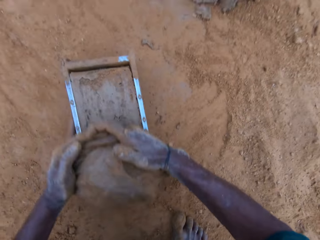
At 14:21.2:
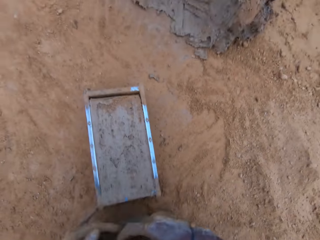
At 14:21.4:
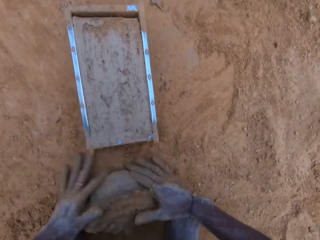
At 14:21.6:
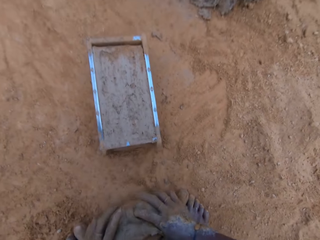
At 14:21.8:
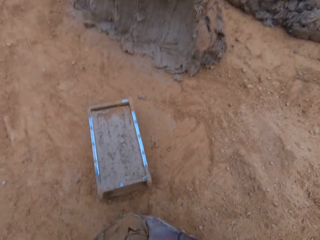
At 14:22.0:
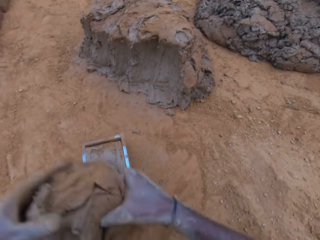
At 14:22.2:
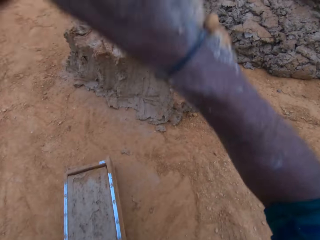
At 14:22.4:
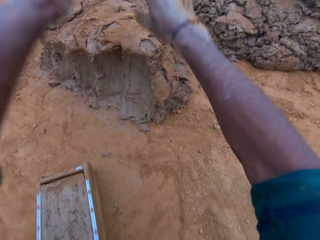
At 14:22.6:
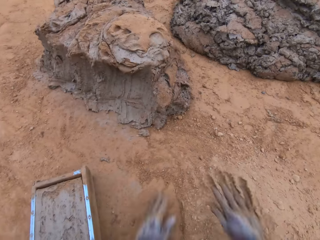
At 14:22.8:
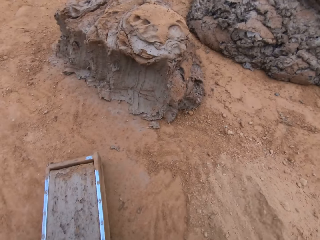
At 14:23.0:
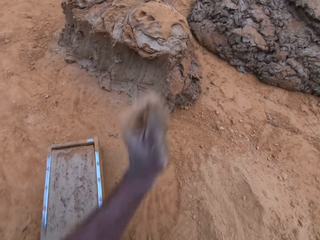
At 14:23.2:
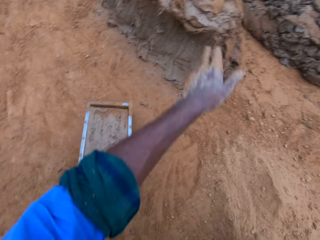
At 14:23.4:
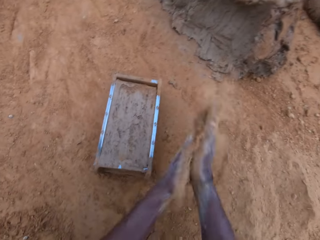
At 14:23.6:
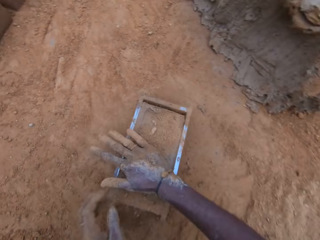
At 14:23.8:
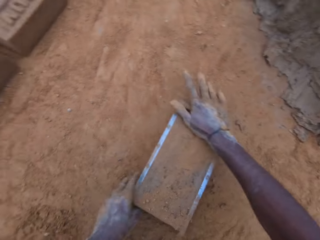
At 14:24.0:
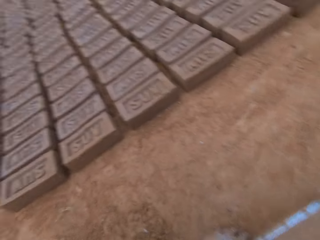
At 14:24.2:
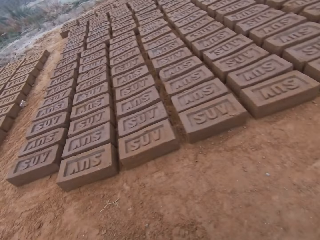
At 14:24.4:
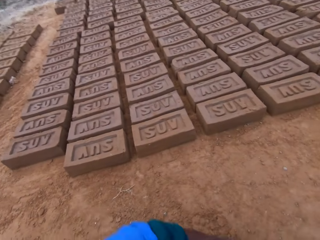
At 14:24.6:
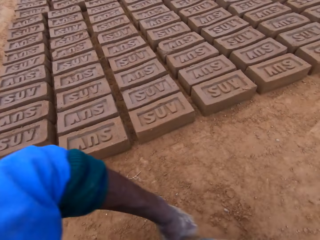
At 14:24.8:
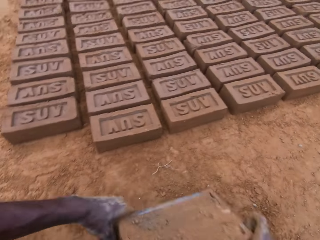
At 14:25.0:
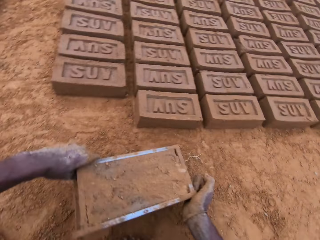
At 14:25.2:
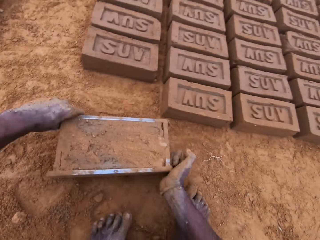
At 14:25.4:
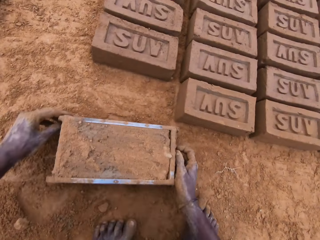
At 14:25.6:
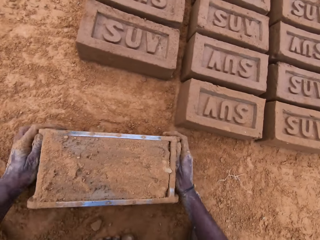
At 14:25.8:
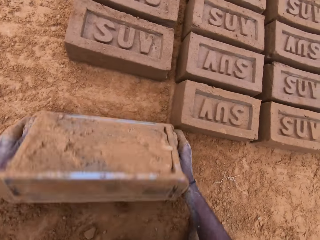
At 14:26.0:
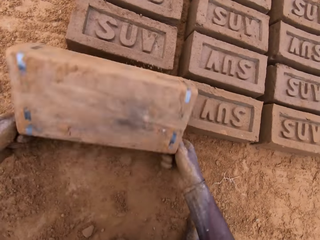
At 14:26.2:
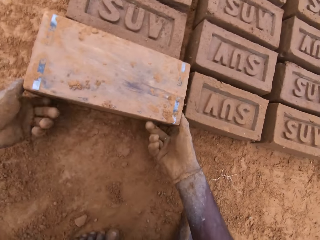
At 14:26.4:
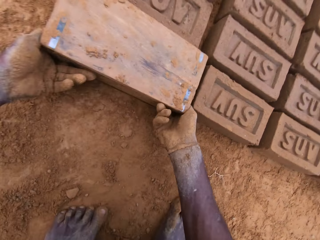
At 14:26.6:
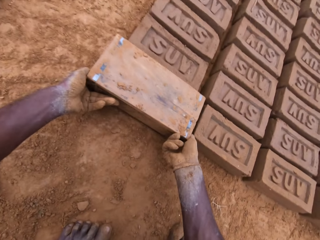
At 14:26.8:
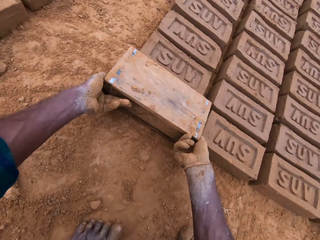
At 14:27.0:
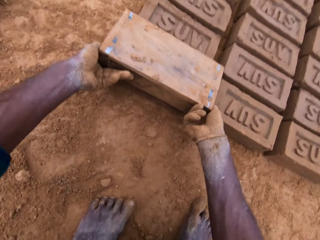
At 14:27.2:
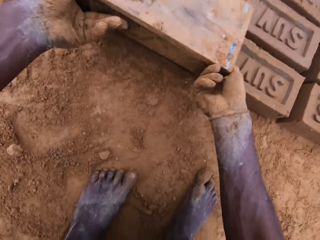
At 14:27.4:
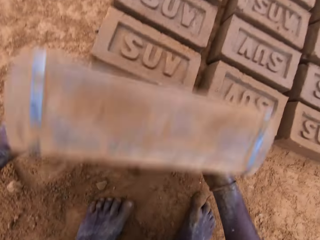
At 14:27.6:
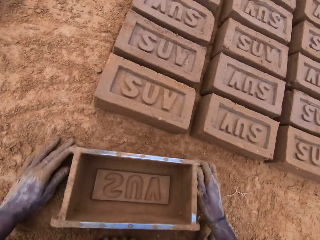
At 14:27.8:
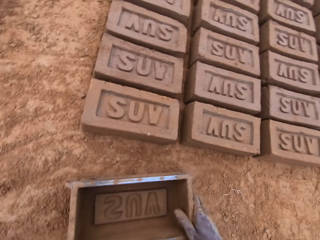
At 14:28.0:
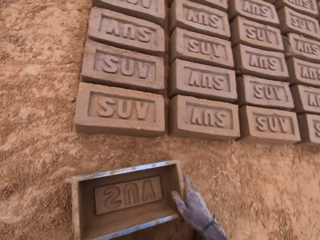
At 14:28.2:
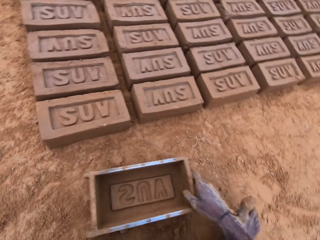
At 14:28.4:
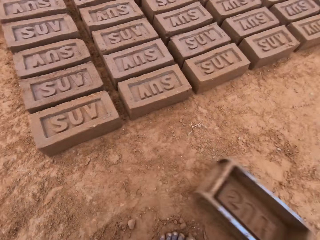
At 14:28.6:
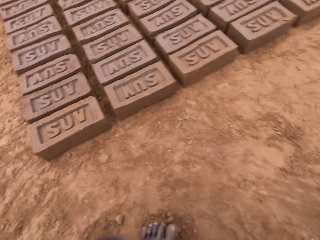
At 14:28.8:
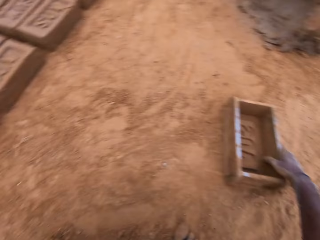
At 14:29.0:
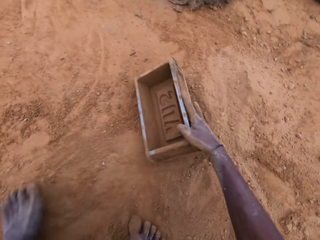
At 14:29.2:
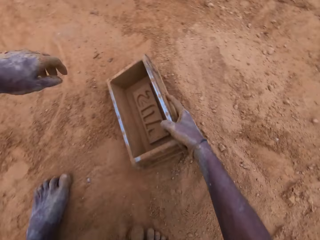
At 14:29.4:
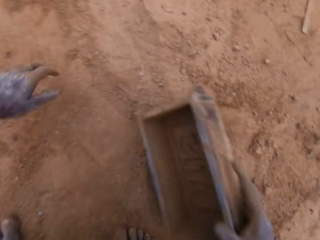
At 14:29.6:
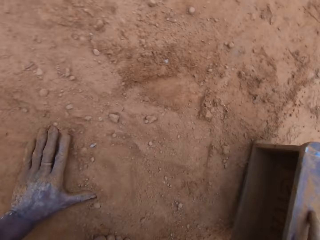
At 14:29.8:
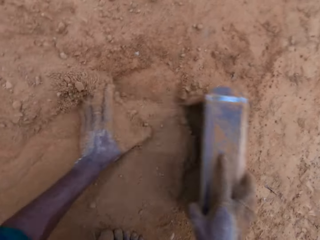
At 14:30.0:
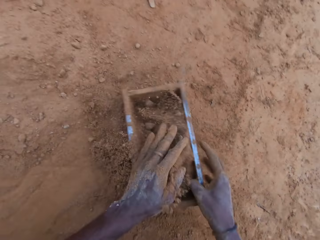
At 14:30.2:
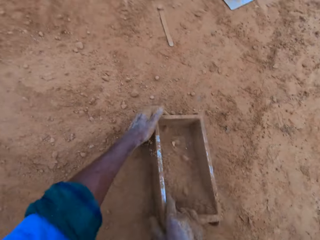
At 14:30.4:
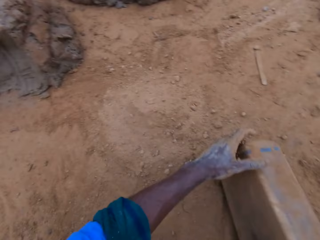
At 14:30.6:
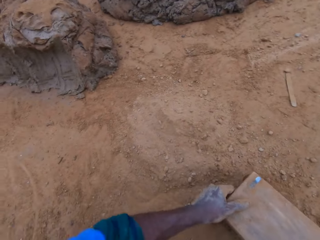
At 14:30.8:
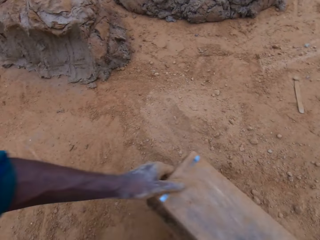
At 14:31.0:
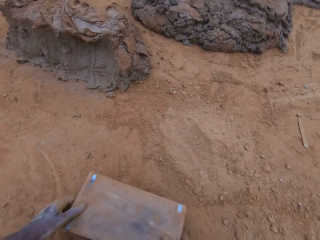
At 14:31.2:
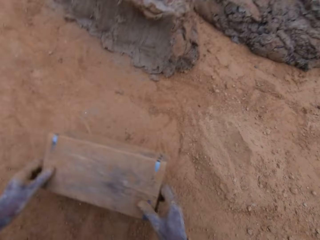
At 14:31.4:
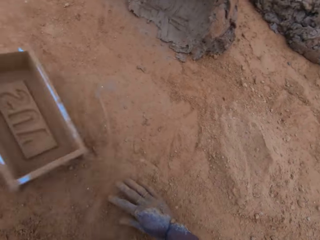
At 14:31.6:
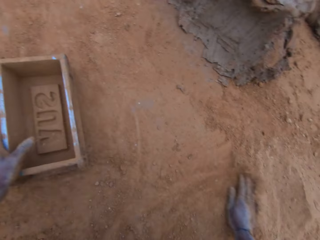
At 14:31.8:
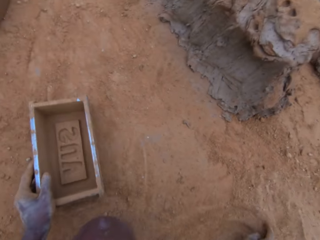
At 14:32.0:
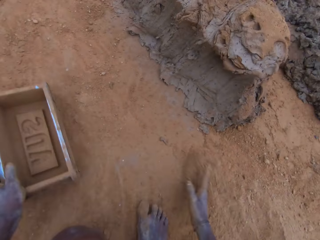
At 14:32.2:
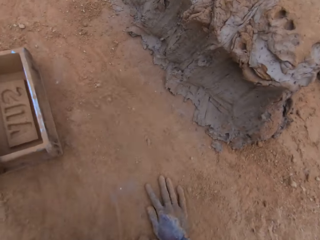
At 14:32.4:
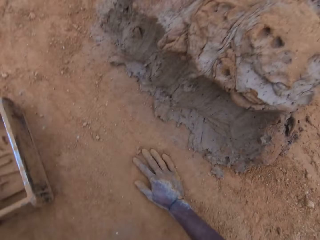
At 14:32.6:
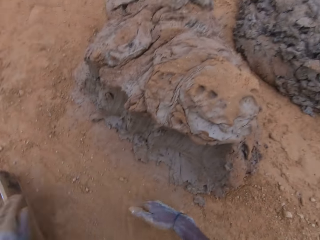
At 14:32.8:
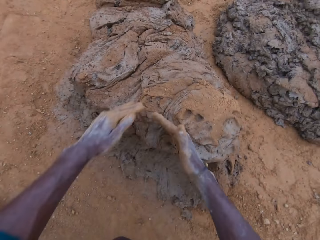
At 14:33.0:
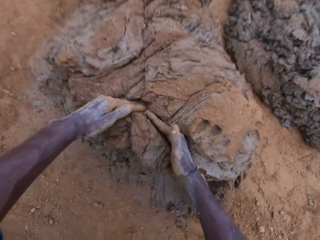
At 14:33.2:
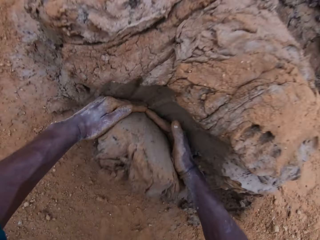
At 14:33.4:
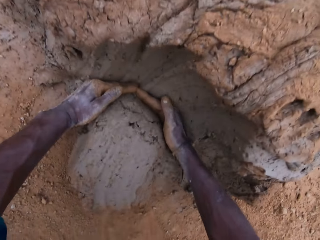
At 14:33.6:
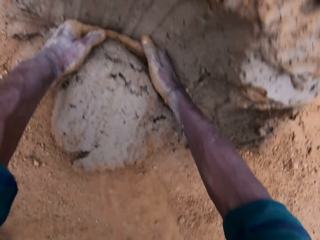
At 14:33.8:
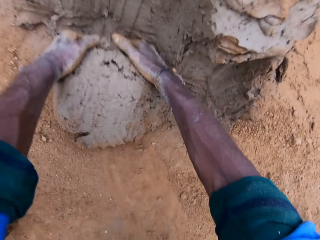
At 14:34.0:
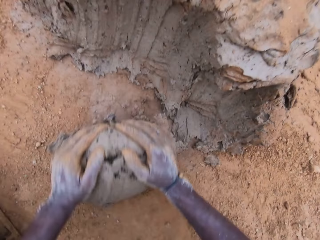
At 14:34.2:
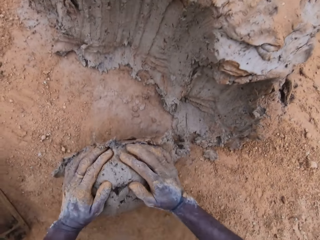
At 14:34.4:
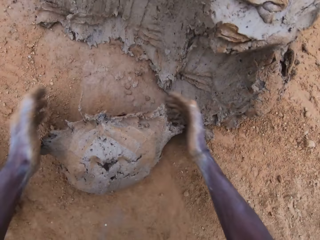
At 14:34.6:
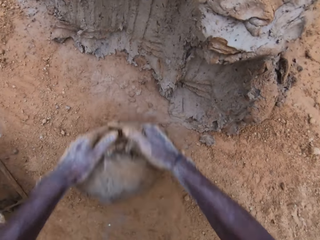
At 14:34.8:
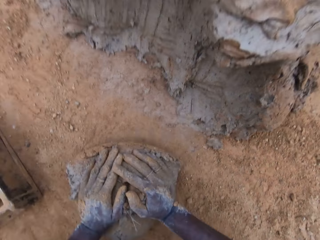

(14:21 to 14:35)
The camera wearer levels the mortar in the mold with his hands. He scoops a clay mixture from the mold. He carries the excess mortar on the ground. He throws the excess mortar. He puts down the clay mixture on the ground. He rubs sand on the mold. He picks up a wooden brick mold from the ground. He moves the mold. He turns the mold upside down. He puts down the clay mixture from the wooden brick mold. He retrieves the mold. He puts down the wooden brick mold on the ground. He moves the wooden brick mold on the ground. He puts soil or sand in the wooden brick mold. He pours the sand in the mold away. He flips the wooden brick mold on the ground. He drops the mold. He rubs his hand on the ground. He scoops the mortar with his hands. He cuts the clay mixture with hands.

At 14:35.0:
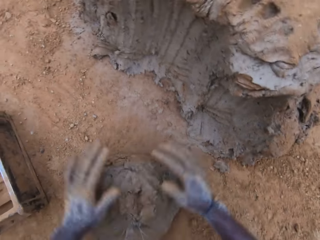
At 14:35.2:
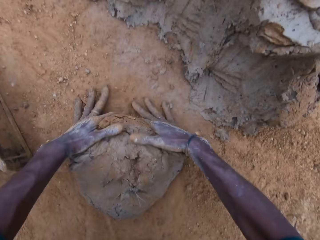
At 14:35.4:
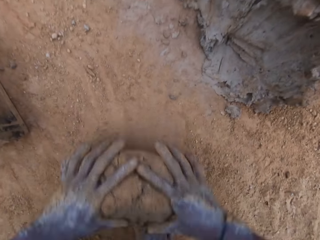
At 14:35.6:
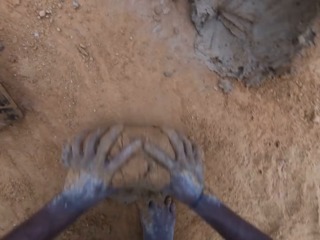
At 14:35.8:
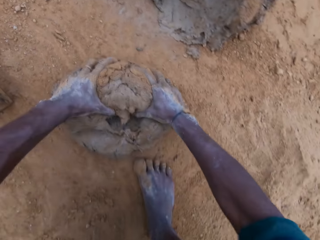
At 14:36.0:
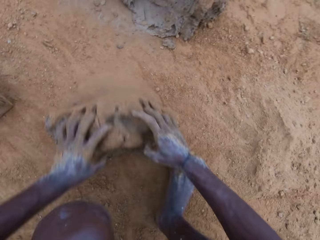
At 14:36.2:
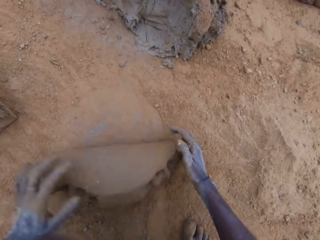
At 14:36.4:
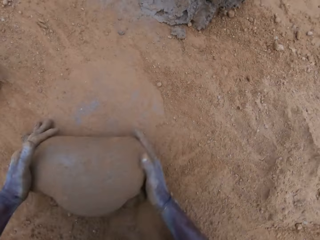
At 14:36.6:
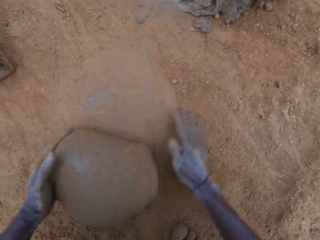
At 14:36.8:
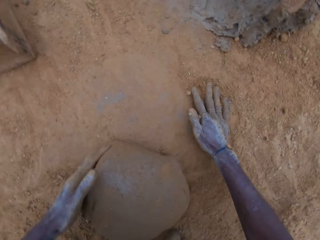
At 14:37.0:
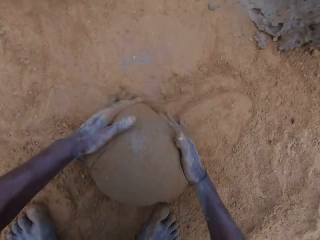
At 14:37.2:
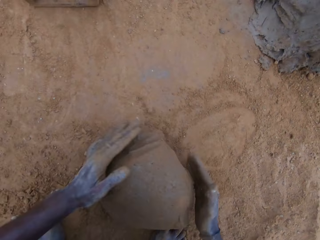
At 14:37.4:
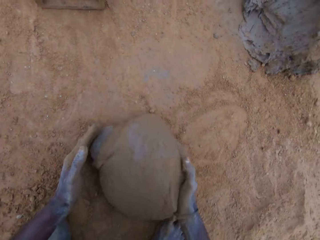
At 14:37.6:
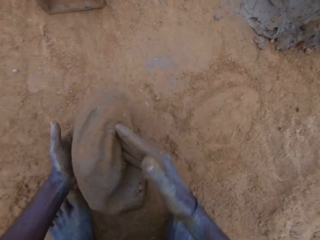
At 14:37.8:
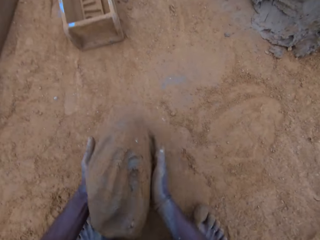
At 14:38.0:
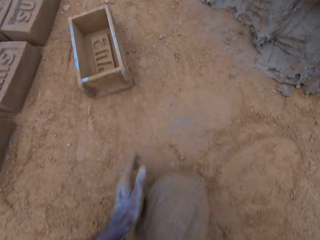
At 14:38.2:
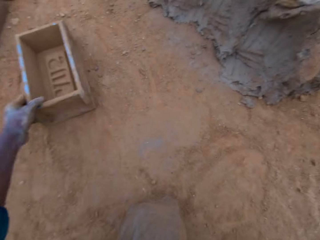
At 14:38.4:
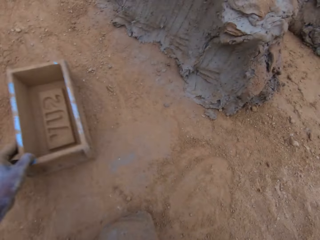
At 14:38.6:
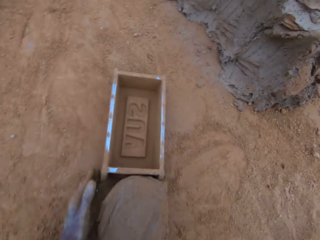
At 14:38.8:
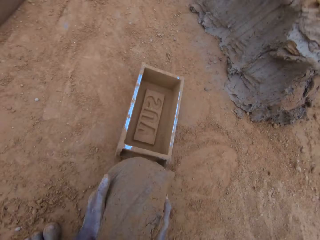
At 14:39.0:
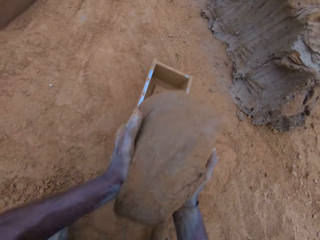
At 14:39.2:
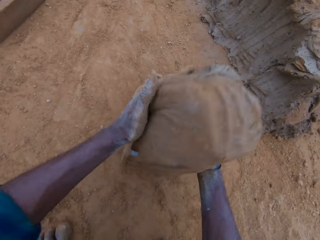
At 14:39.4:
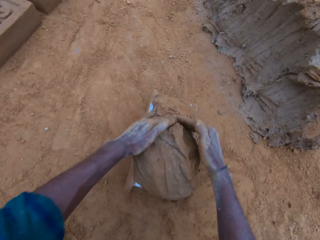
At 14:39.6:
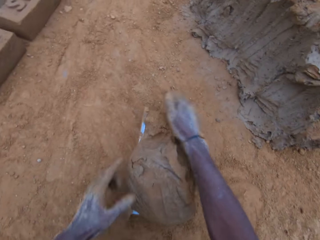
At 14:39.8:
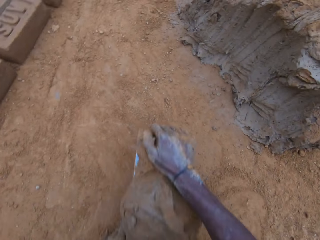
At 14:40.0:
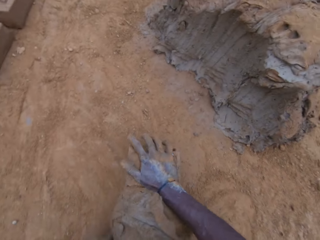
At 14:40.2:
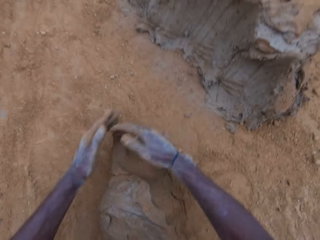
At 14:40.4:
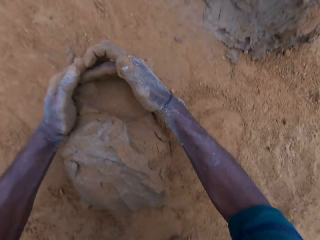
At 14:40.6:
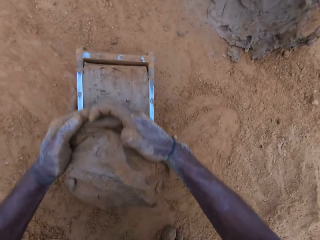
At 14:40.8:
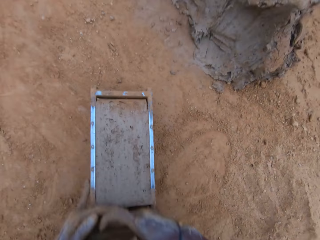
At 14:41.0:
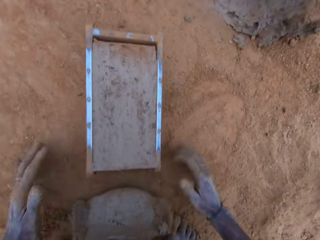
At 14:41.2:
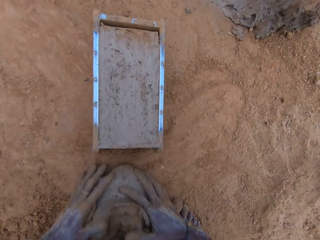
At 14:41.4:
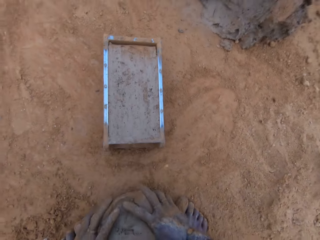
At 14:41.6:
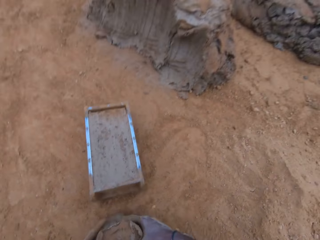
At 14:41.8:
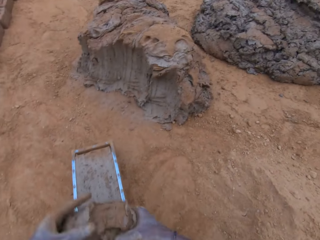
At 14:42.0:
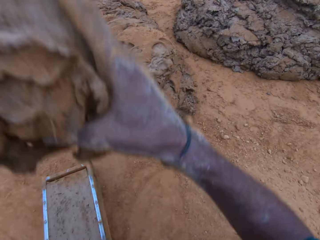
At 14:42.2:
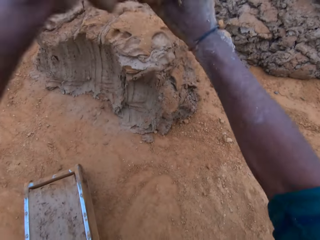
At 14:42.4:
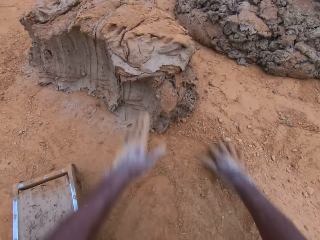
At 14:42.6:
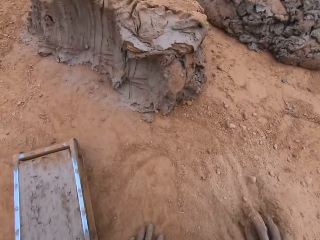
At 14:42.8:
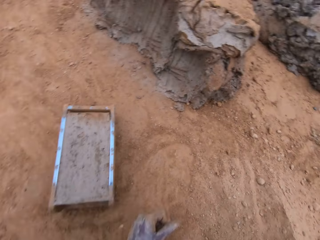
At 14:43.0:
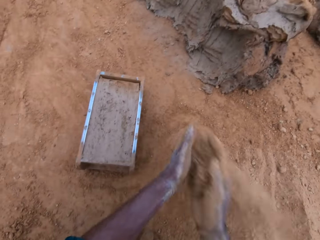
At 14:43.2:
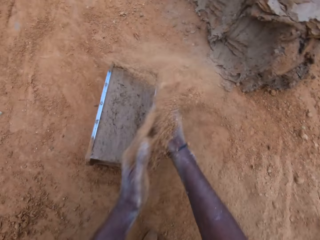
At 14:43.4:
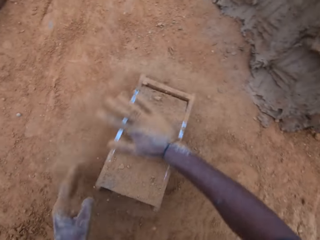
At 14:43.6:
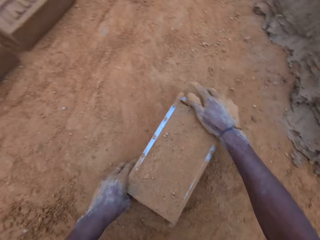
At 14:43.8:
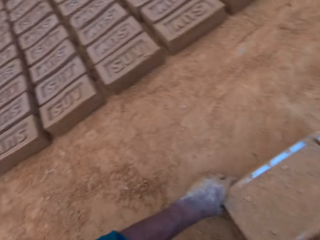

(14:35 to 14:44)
The camera wearer molds a clay mixture with hands. He mixes the mortar with his hands. He moves the mold closer on the ground. He carries the mortar from the ground. He drops the mortar in the mold. He levels the mortar on the mold. He scoops the clay mixture from the wooden brick mold. He molds the clay mixture with hands. He carries the excess mortar on the ground. He puts down the clay mixture on the ground. He throws the excess mortar. He rubs sand on the mold.
